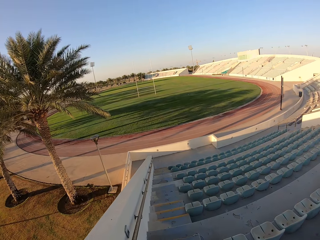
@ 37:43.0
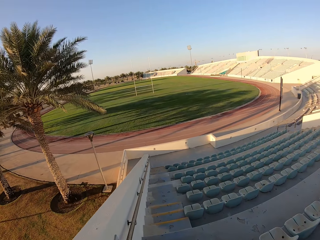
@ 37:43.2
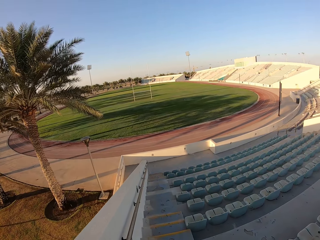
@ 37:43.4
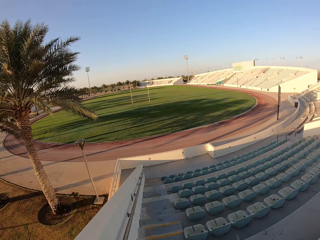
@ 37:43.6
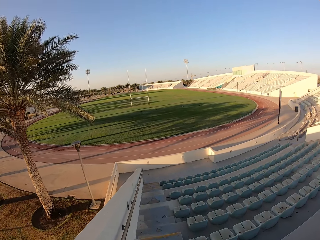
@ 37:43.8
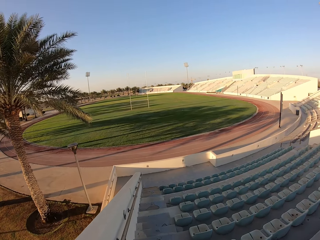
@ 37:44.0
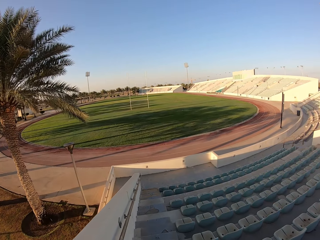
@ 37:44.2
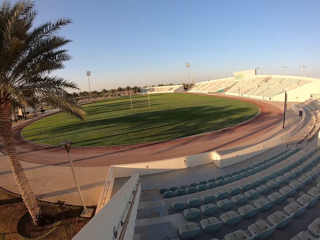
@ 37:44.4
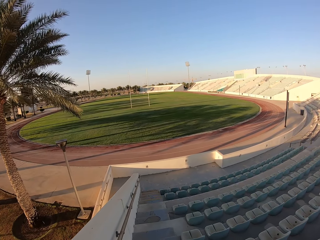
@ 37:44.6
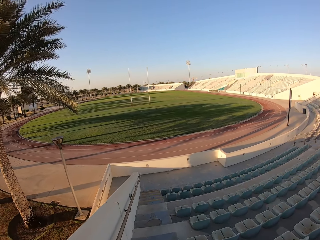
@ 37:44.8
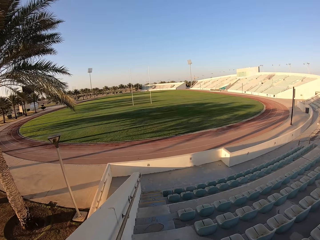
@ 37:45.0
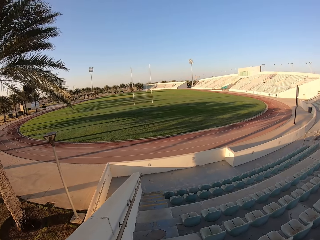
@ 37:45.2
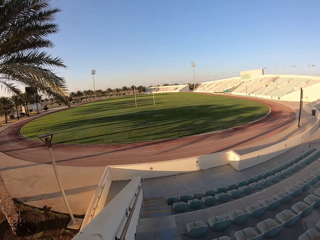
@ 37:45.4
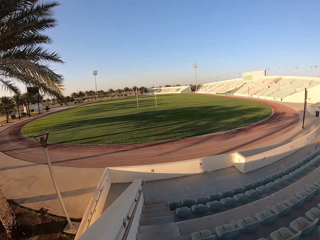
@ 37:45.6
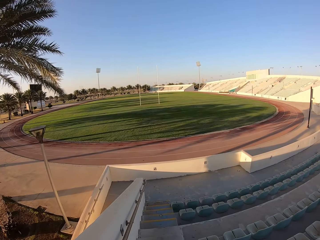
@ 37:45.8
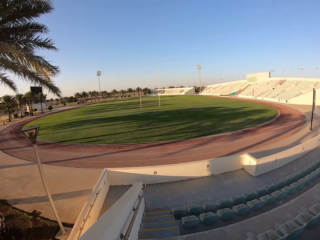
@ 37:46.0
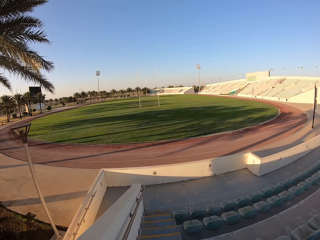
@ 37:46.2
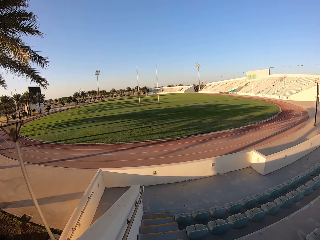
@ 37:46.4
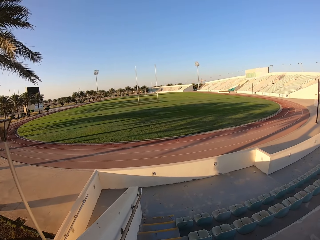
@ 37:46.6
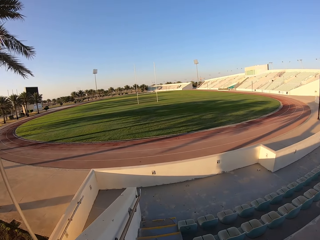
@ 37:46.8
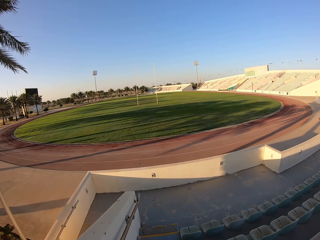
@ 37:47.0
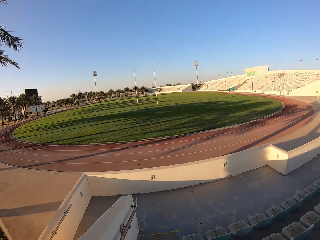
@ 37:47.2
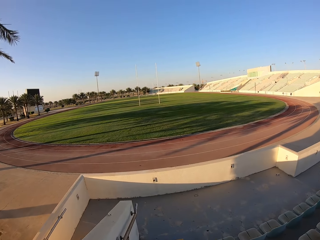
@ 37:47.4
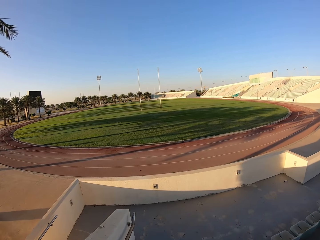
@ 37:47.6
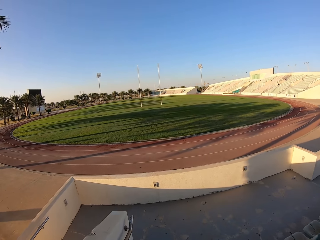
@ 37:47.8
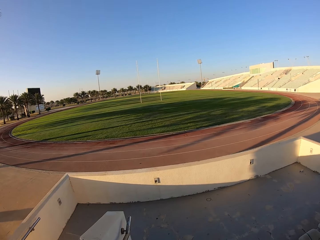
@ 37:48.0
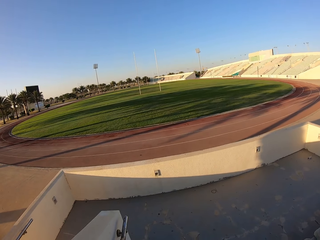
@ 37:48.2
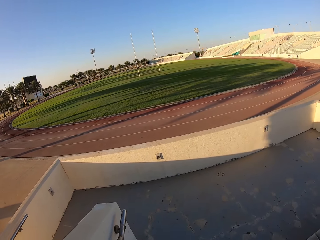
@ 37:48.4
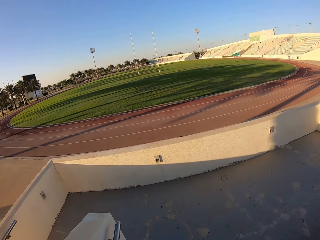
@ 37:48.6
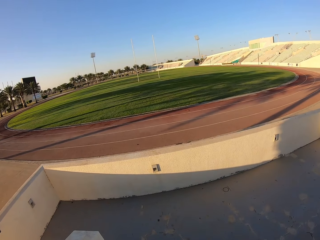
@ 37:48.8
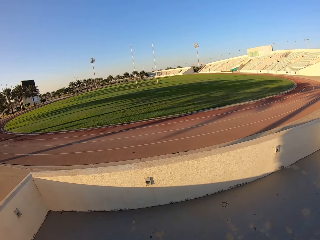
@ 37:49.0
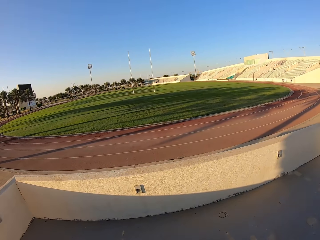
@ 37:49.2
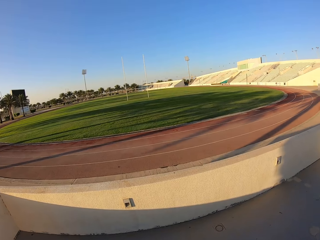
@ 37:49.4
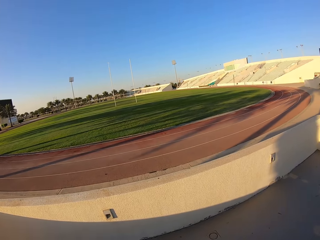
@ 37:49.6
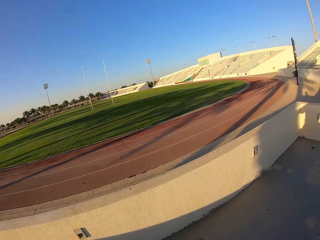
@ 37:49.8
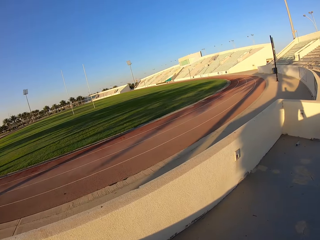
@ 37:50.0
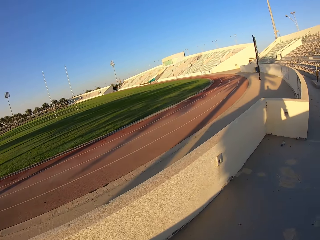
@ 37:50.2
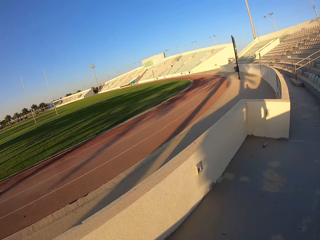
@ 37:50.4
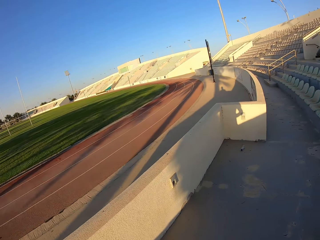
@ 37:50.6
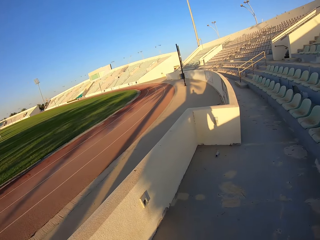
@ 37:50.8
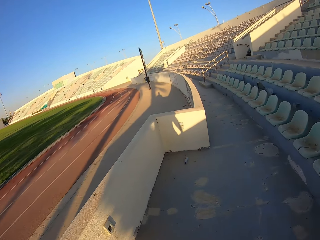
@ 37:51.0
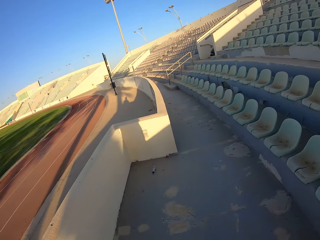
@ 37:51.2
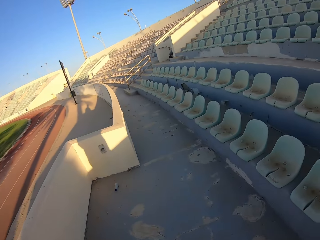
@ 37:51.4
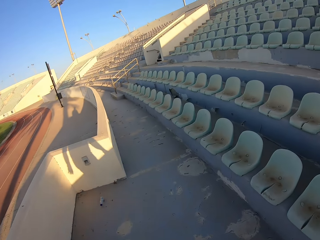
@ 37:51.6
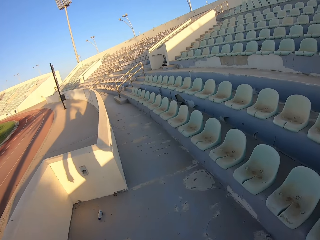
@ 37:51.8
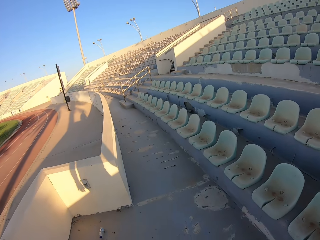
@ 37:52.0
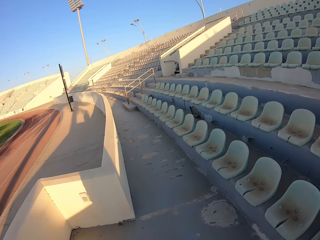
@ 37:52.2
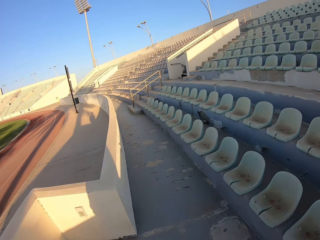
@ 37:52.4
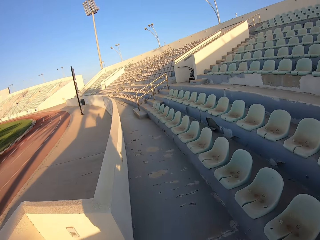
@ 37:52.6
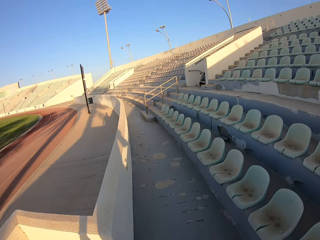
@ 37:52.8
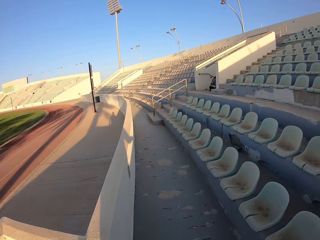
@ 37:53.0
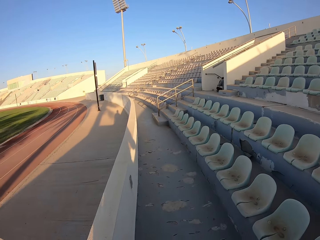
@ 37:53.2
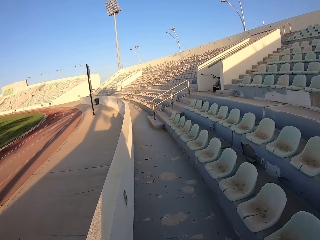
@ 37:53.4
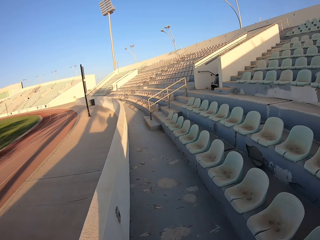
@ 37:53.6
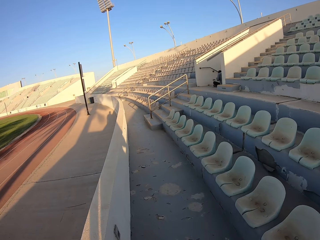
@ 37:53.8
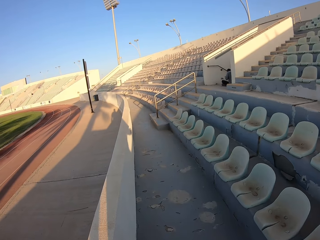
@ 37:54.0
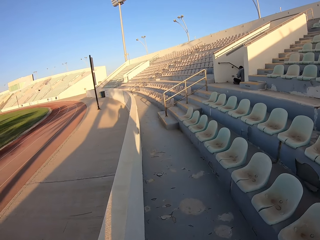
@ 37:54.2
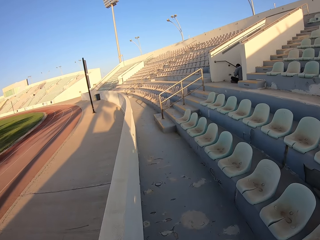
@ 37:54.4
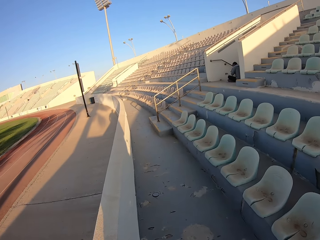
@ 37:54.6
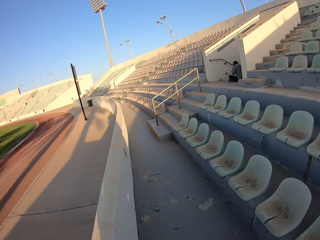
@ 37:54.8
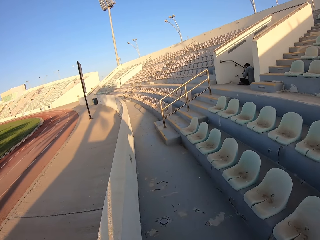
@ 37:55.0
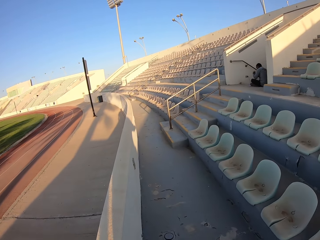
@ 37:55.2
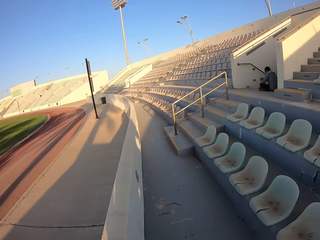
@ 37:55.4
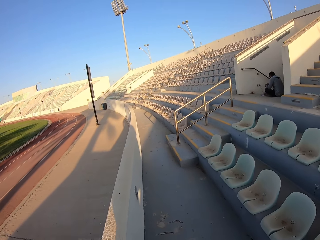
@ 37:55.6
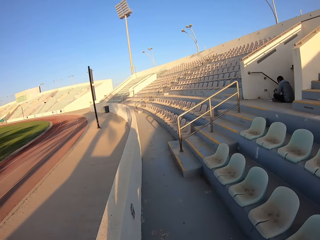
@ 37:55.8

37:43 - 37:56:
The camera wearer walks around the stadium. They jog down the stairs. They walk.

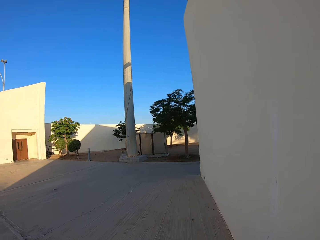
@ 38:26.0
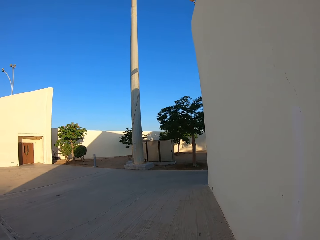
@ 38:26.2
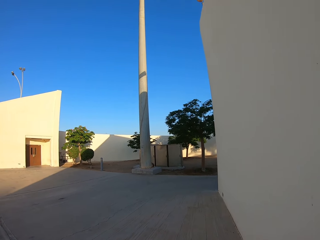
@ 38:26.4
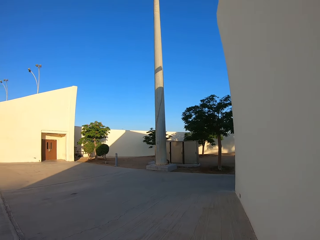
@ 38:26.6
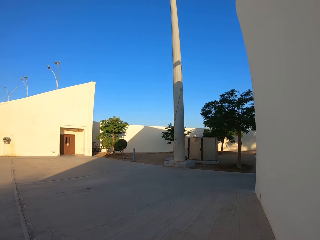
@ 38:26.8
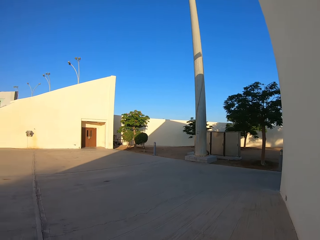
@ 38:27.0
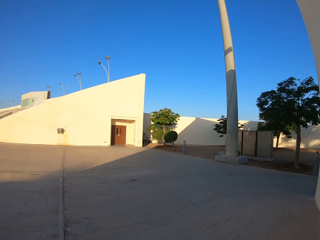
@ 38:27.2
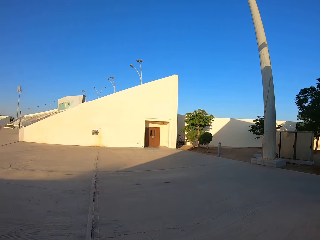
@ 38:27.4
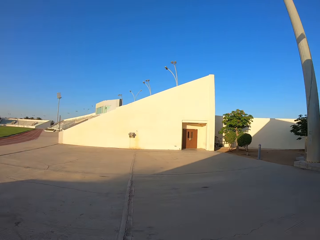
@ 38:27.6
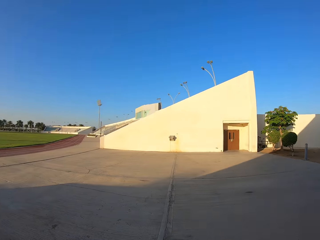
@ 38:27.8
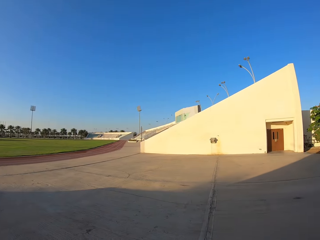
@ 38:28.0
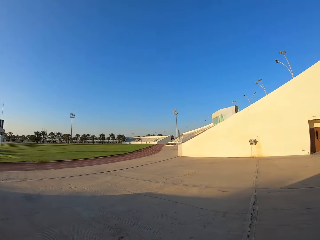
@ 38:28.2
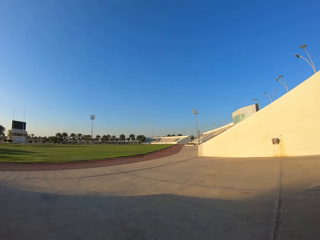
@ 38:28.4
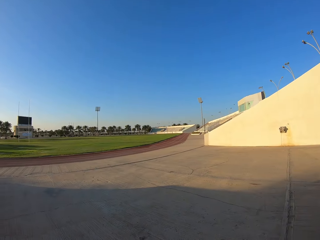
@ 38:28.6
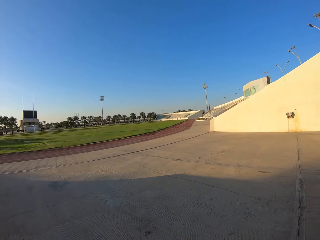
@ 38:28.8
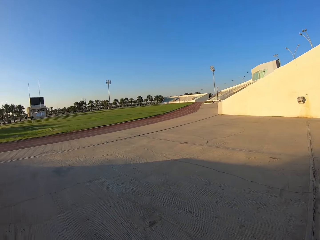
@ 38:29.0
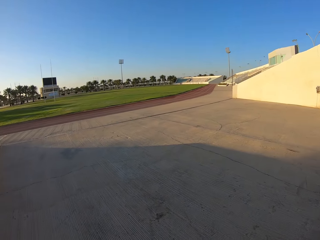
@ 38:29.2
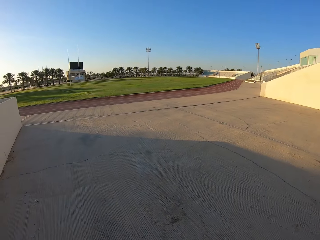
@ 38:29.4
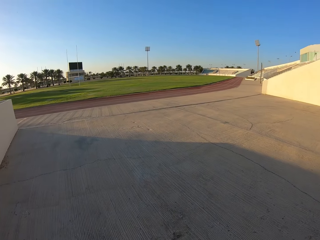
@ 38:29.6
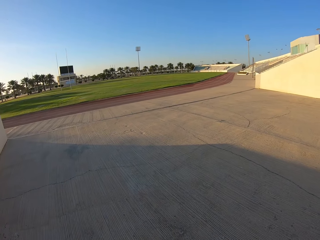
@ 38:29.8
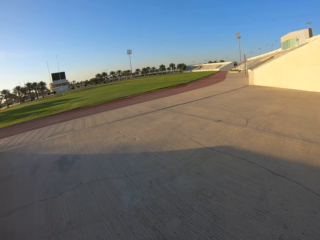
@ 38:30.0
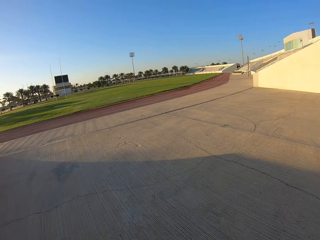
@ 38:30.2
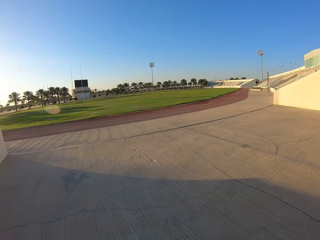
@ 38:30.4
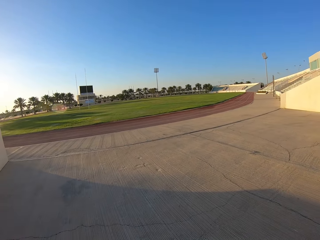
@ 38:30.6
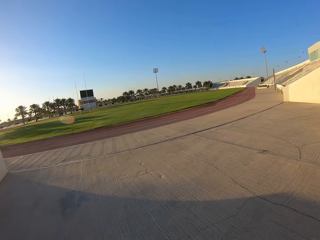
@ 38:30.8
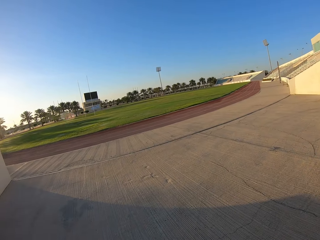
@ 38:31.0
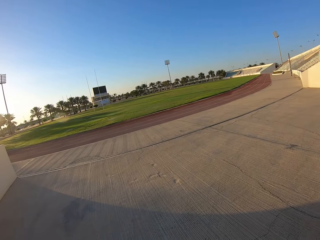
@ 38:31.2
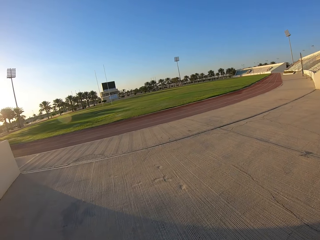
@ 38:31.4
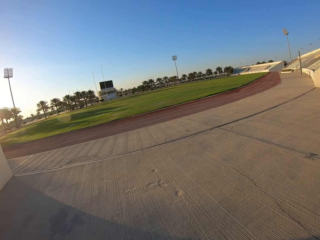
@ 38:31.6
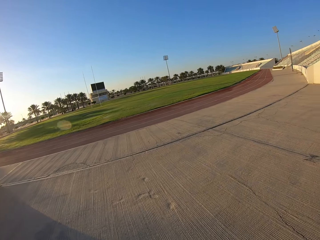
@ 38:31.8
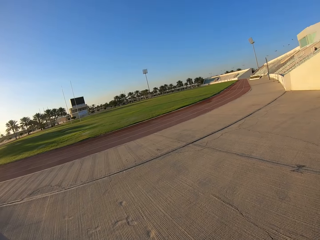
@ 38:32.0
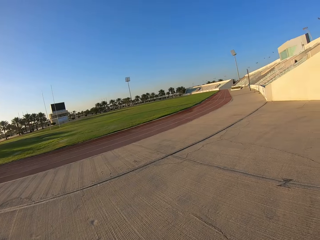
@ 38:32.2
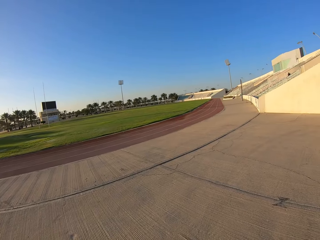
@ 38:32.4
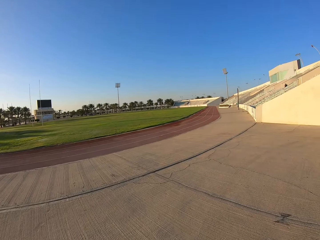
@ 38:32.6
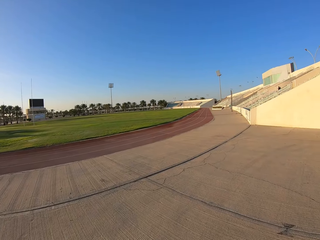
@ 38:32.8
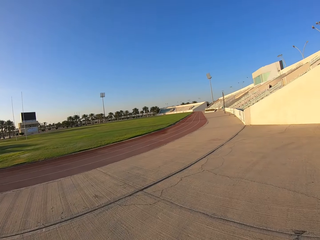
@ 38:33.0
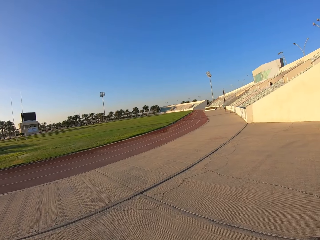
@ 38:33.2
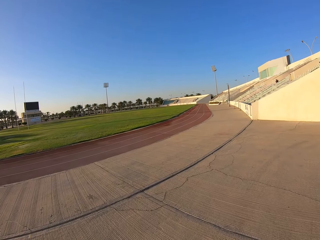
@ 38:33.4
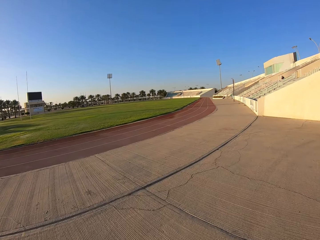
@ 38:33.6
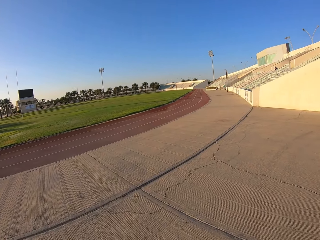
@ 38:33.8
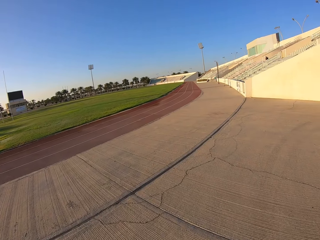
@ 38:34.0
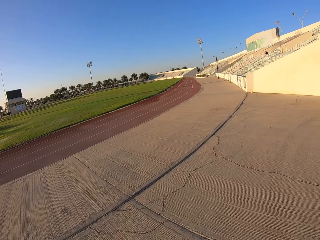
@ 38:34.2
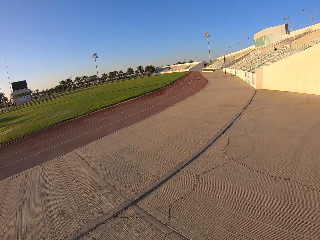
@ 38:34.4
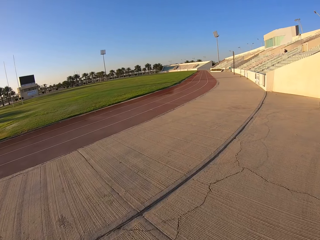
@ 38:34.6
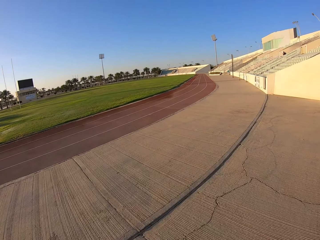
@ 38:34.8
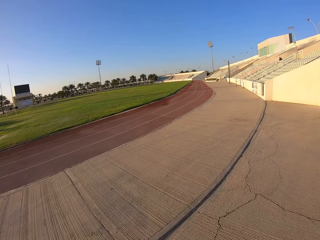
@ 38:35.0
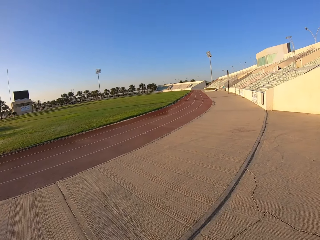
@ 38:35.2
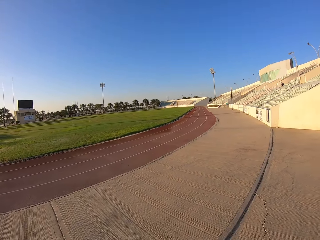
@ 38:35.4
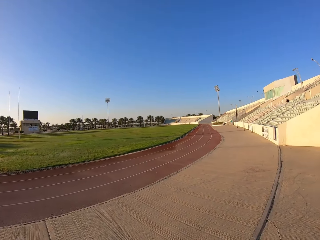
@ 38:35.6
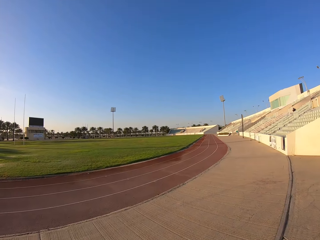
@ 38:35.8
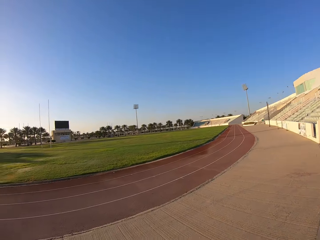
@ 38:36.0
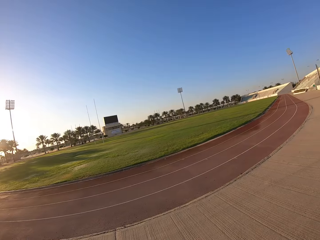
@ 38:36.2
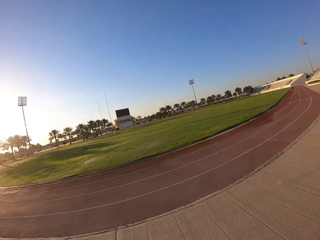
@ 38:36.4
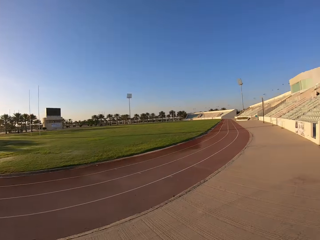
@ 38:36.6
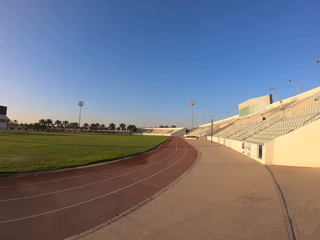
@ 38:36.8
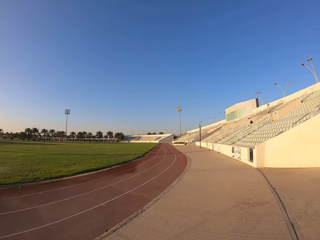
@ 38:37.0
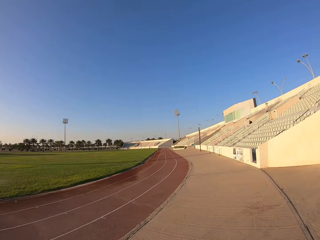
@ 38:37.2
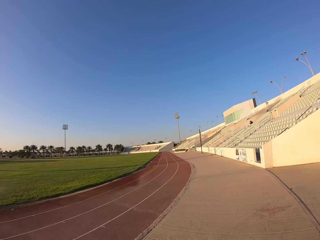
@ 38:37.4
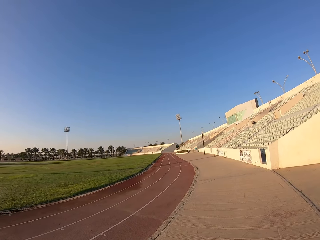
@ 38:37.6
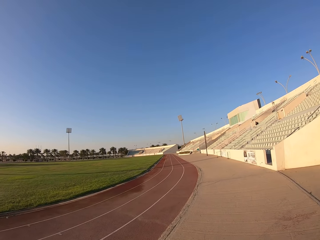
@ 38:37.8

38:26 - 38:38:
The camera wearer looks around the stadium. They walk around the stadium. They look around.
